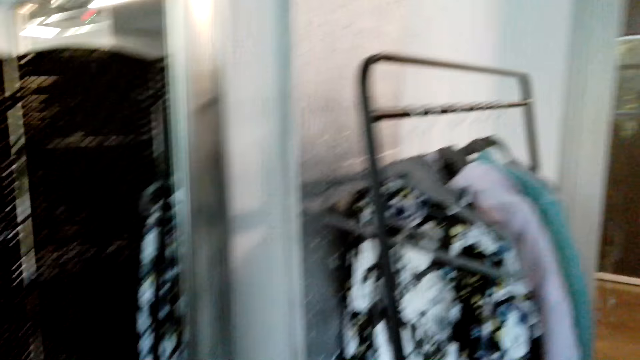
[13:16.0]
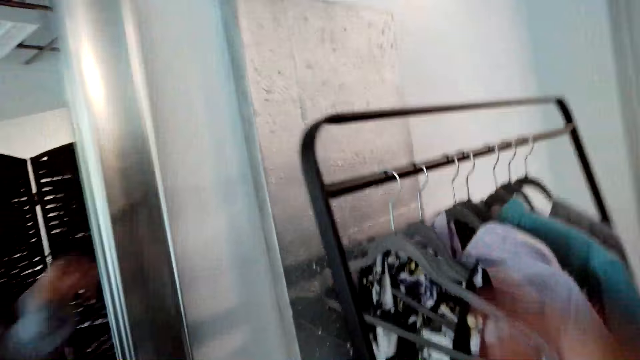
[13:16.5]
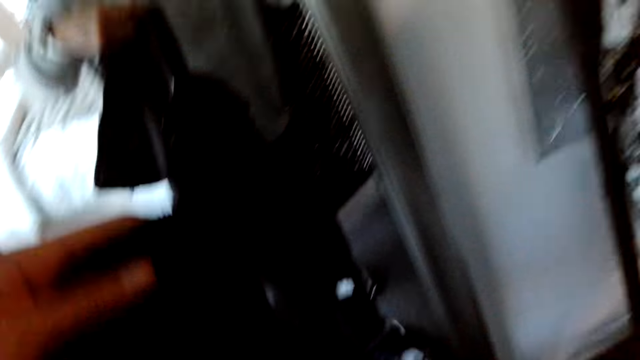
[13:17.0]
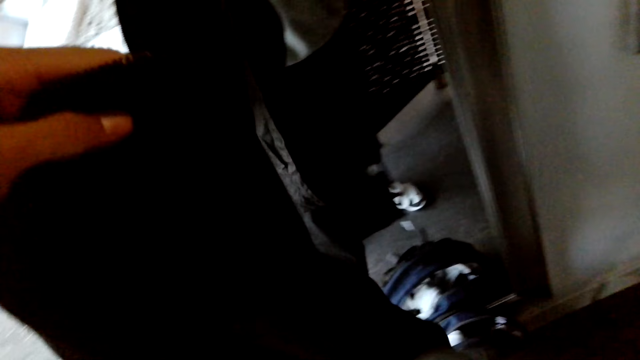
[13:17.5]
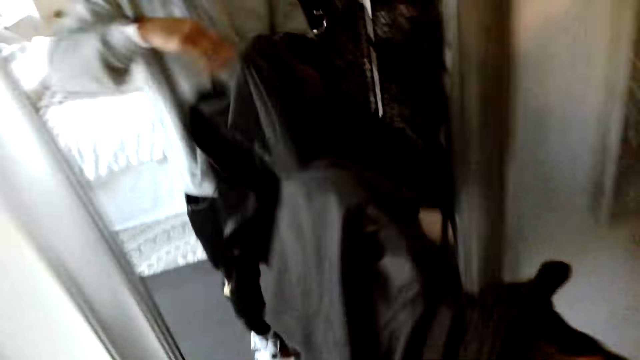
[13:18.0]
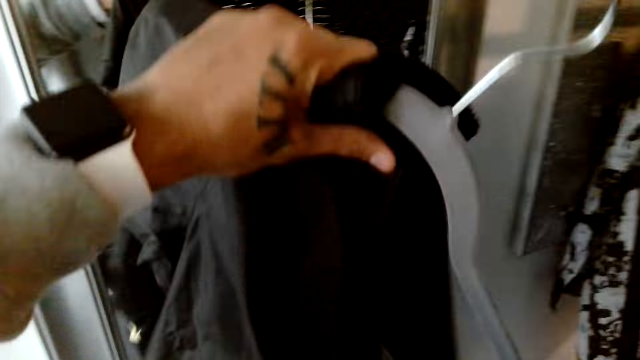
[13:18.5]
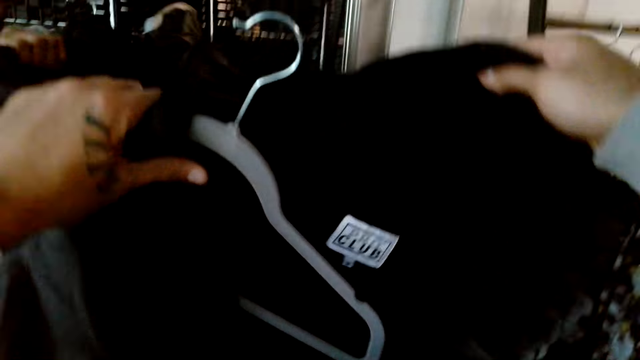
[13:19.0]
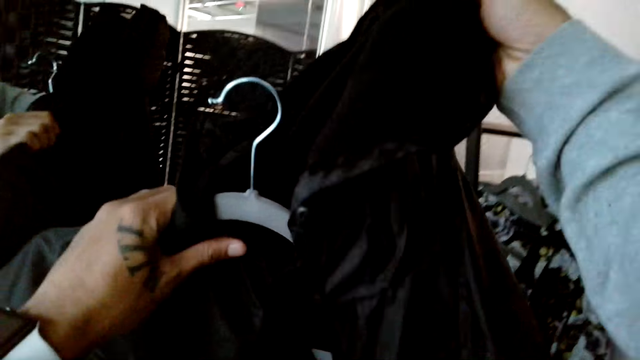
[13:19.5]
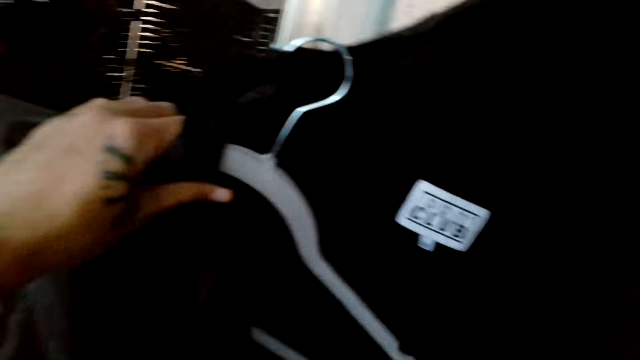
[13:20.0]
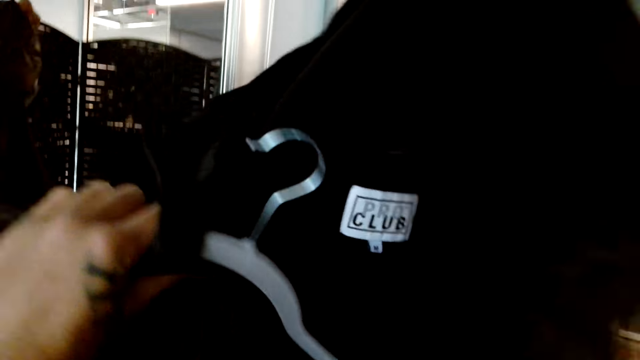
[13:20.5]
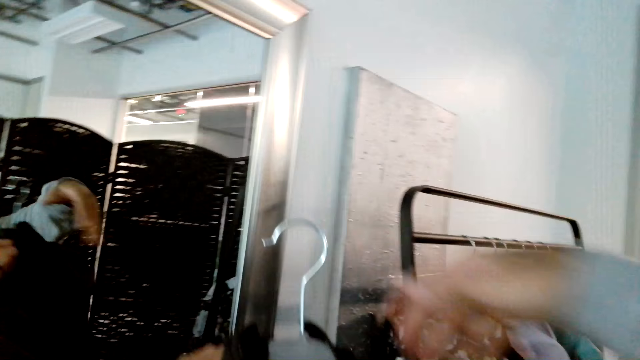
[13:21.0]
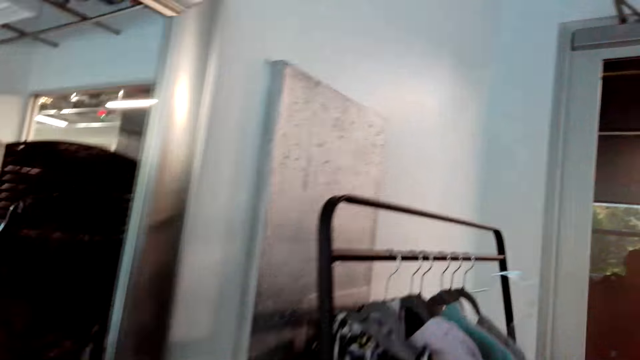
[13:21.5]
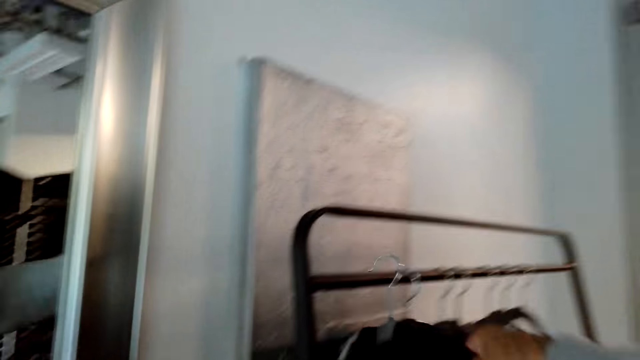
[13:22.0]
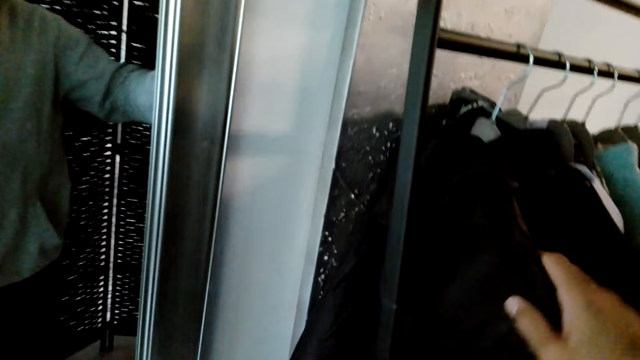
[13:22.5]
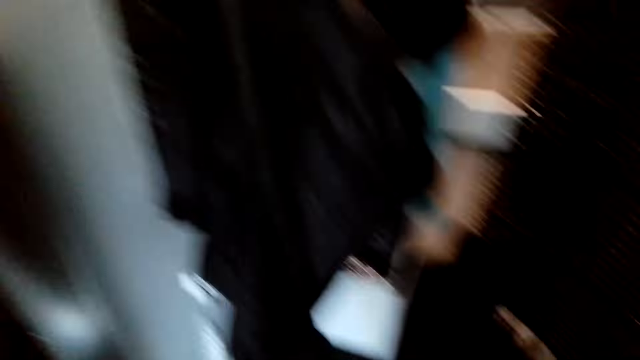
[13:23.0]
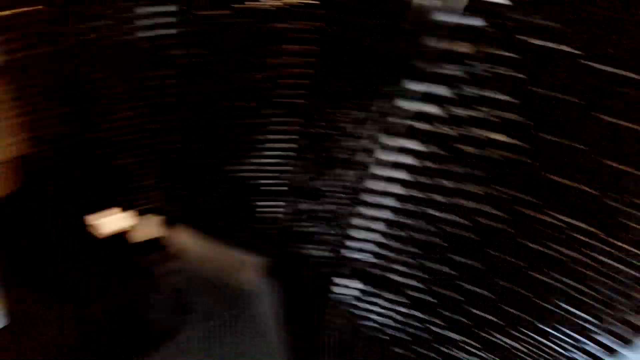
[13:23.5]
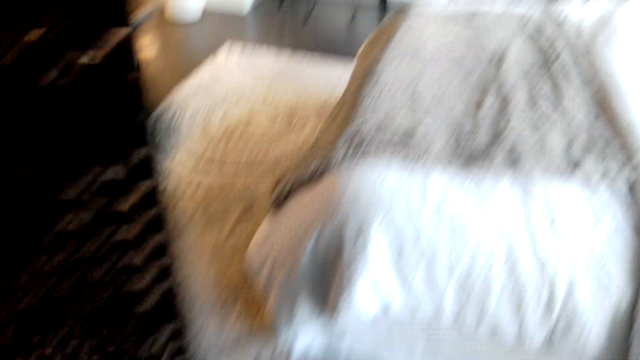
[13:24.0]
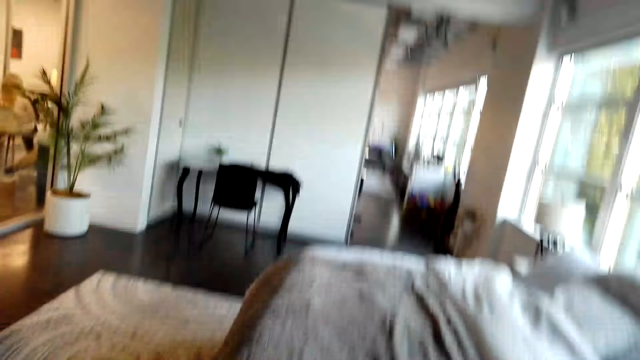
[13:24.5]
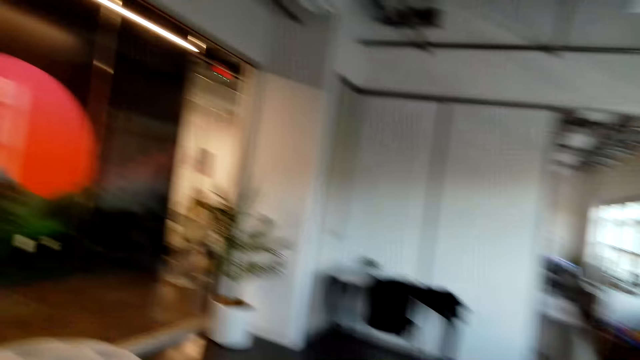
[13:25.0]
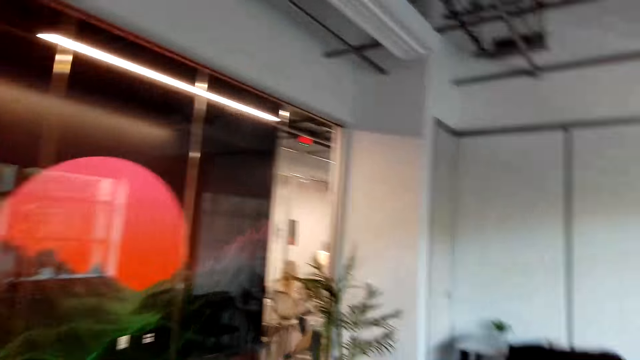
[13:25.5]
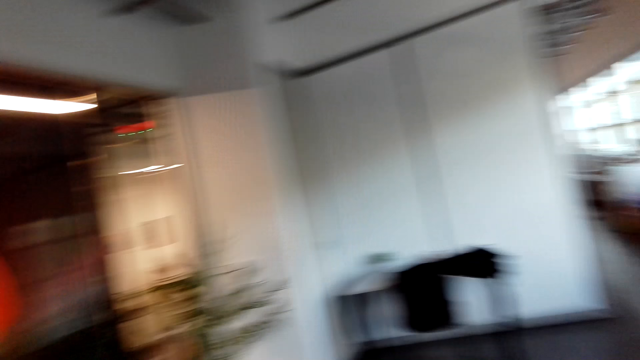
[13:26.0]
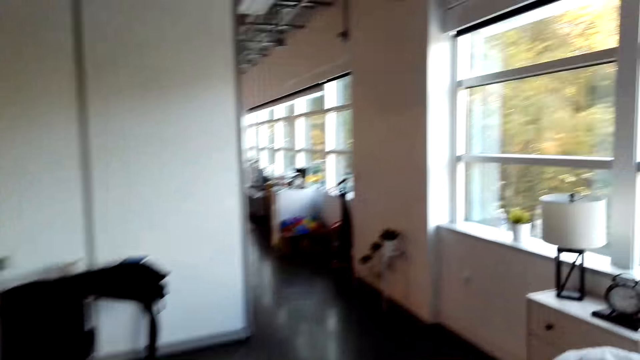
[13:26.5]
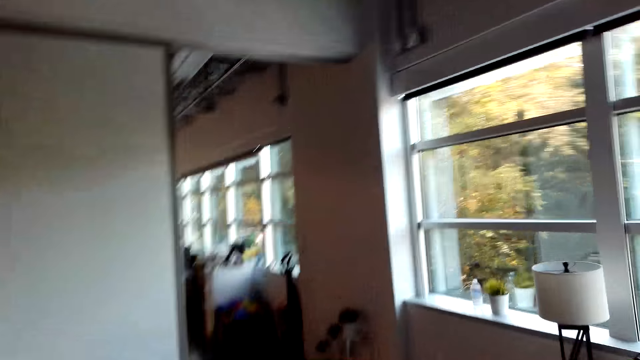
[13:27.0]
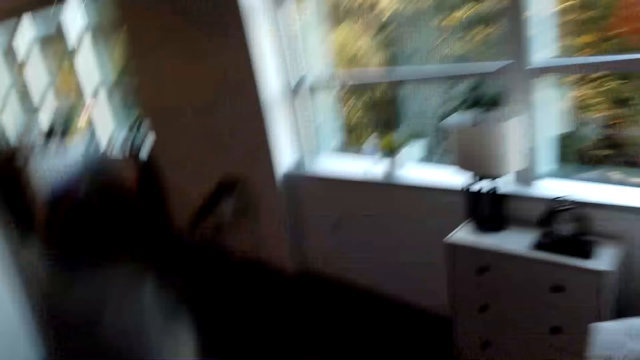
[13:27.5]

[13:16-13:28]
The camera wearer picks up a hanger. They place the jacket on the hanger. They hang the jacket and walk around the house.

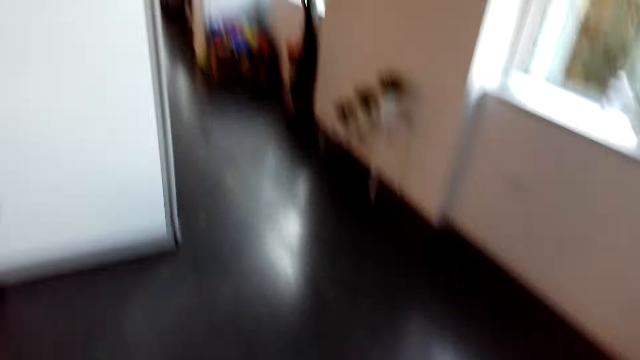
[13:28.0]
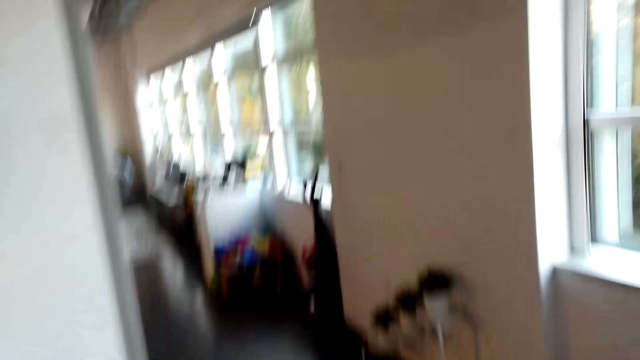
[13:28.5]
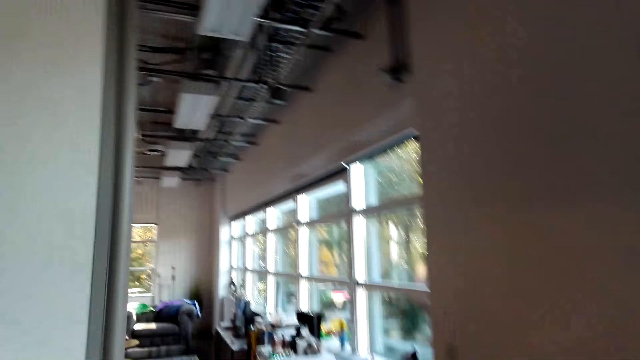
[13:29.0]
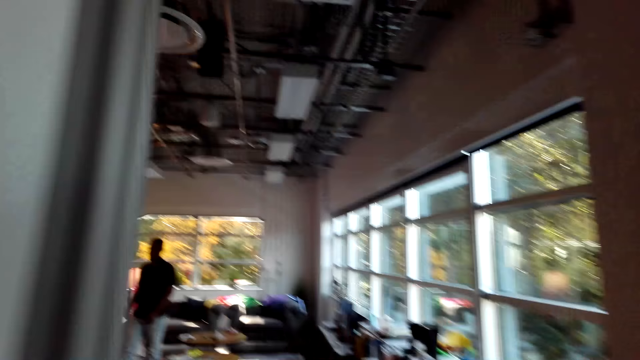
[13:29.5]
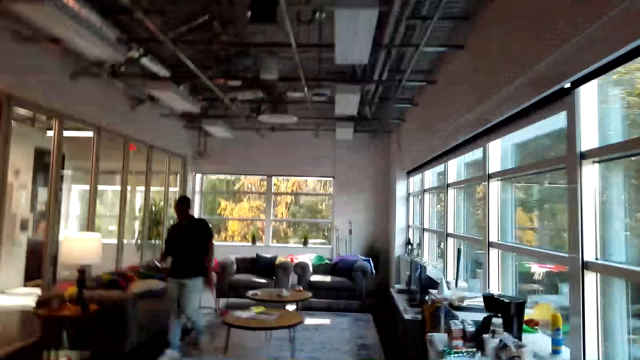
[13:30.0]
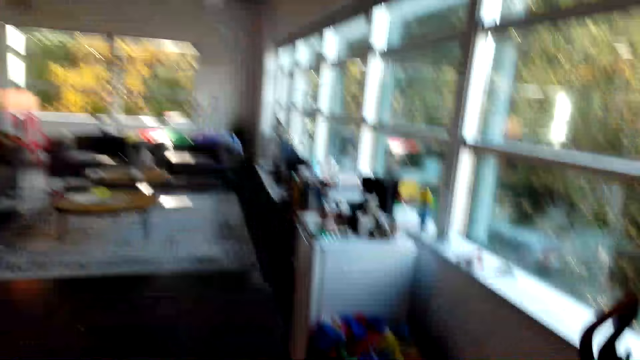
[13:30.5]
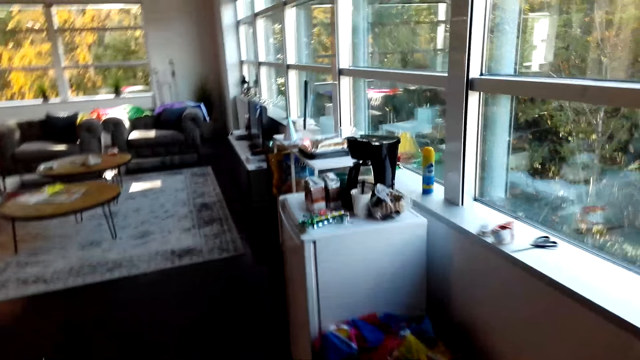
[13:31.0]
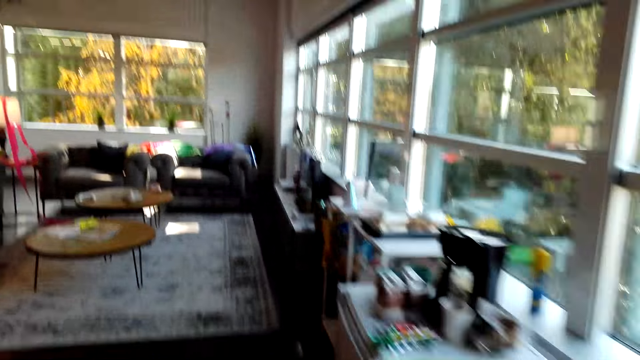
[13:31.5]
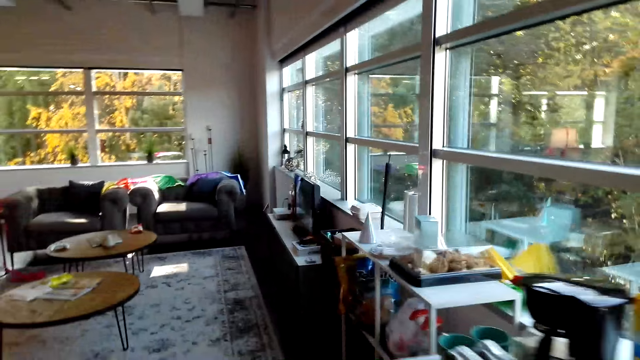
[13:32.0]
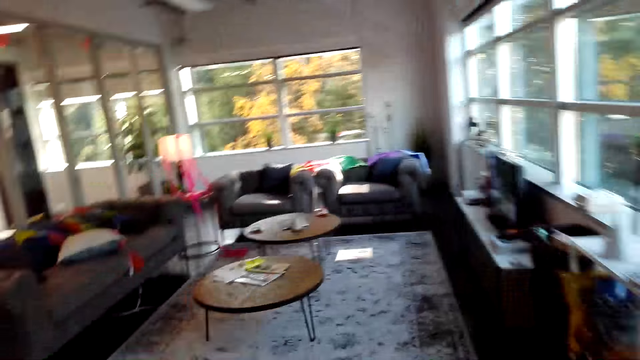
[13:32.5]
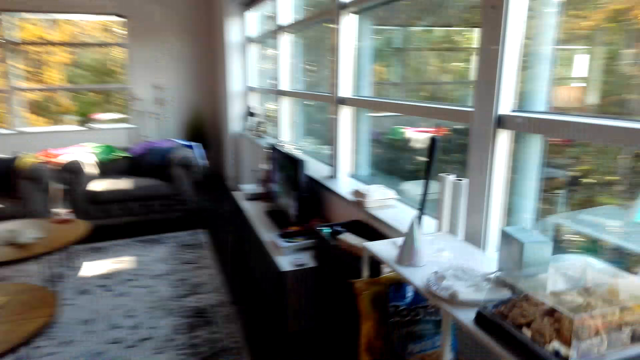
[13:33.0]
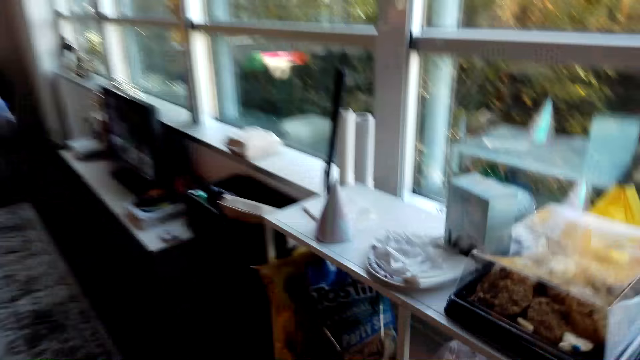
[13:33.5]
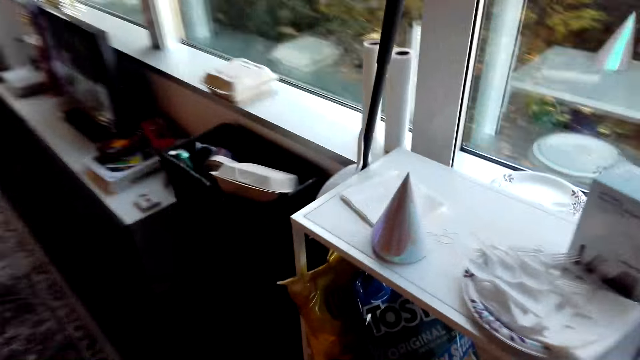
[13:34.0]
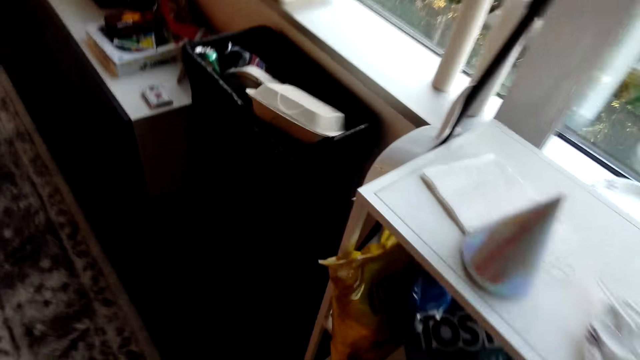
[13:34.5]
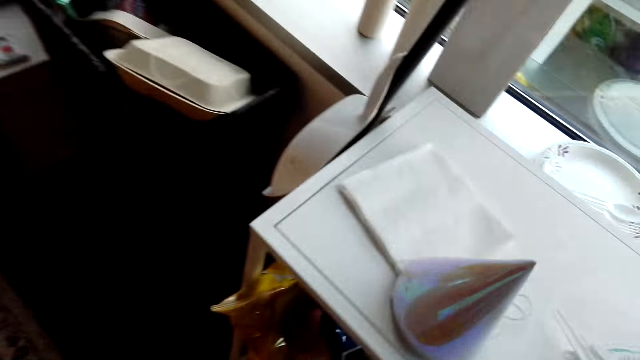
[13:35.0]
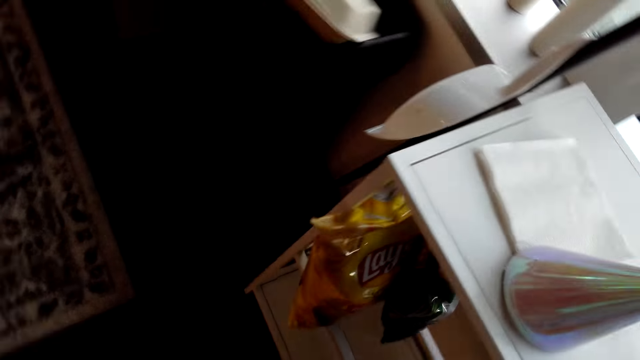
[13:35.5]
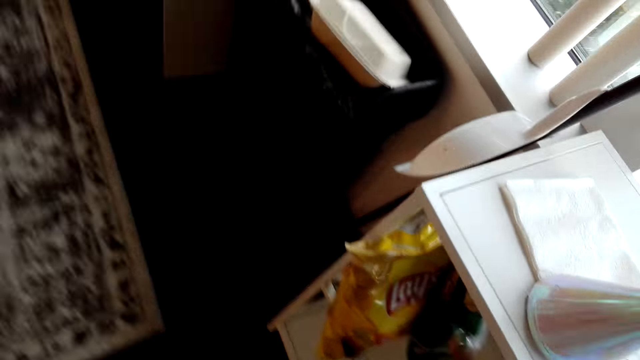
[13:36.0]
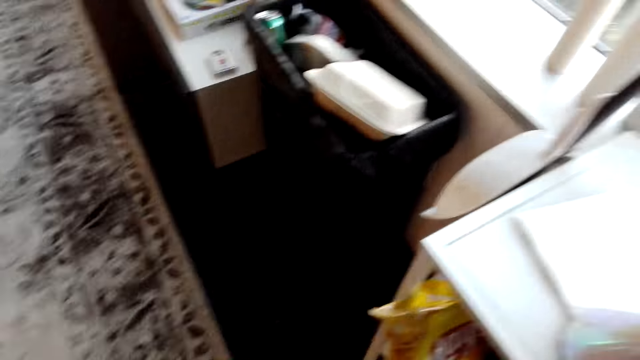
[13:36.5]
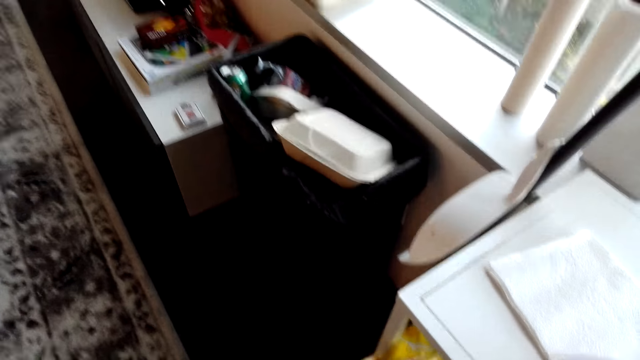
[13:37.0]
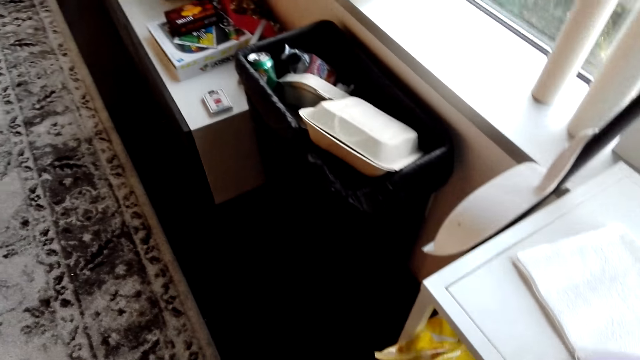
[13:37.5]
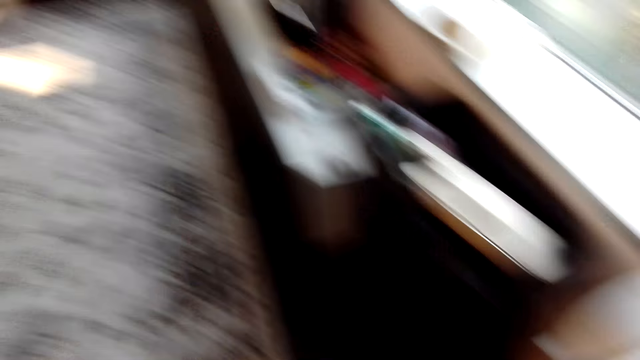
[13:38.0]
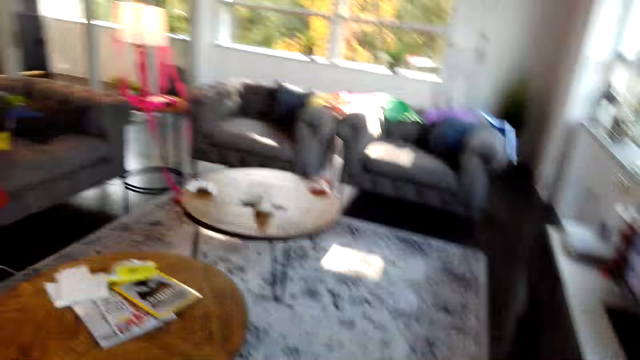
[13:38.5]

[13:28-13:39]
A man walks around the house. The camera wearer walks around the house. They converse with the man. They look around the house. They pick a snack.
